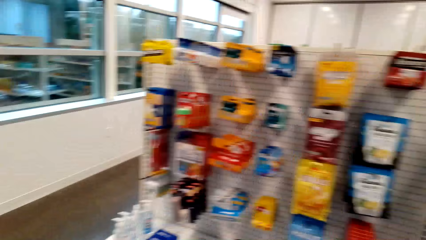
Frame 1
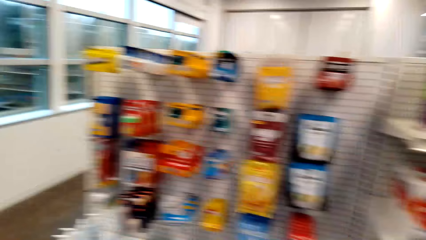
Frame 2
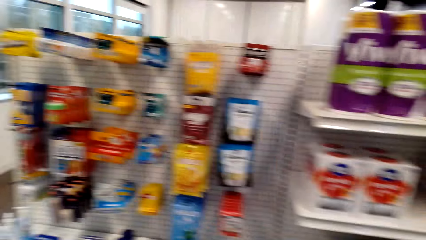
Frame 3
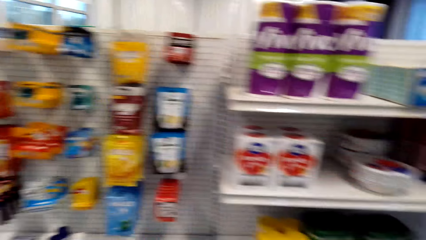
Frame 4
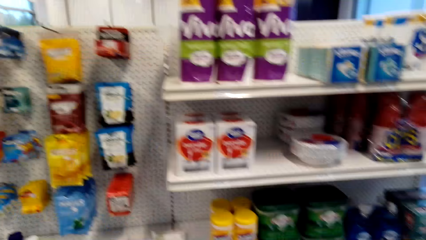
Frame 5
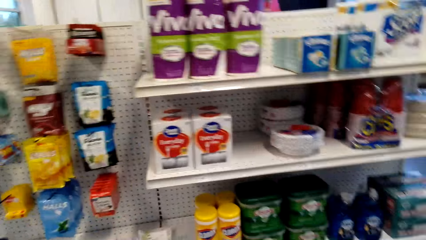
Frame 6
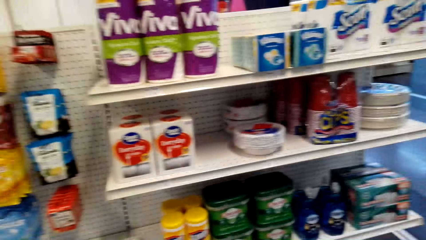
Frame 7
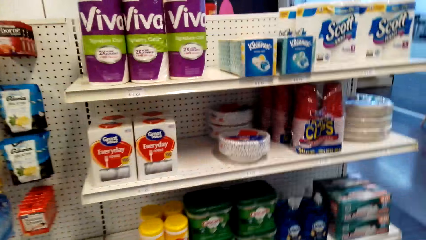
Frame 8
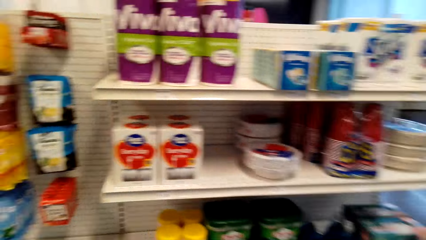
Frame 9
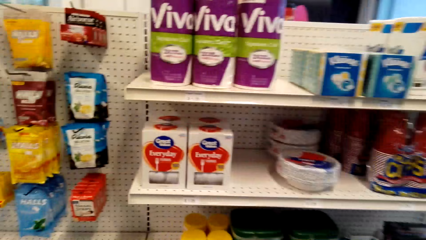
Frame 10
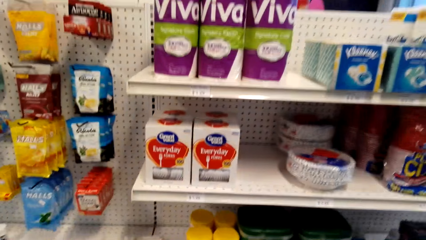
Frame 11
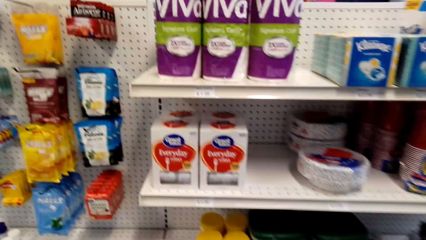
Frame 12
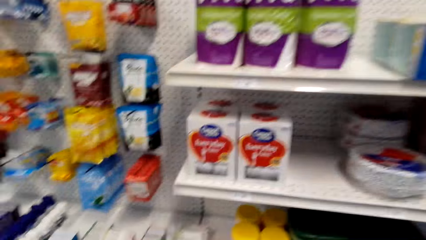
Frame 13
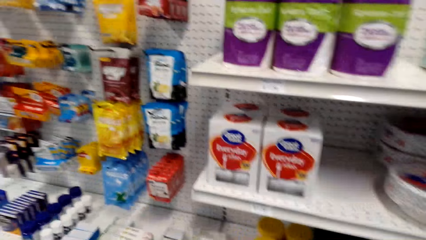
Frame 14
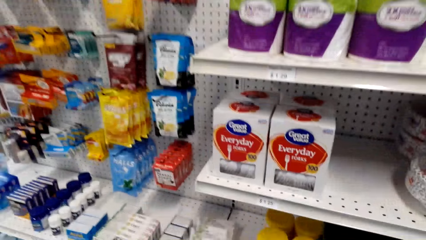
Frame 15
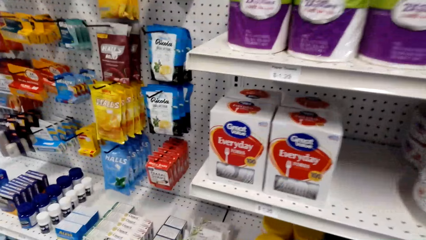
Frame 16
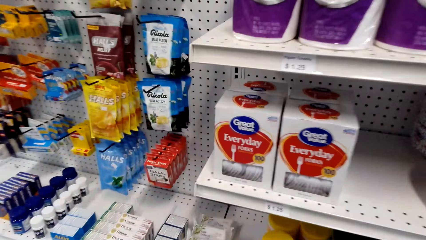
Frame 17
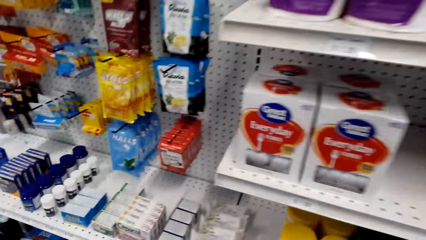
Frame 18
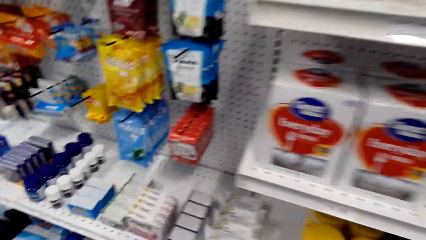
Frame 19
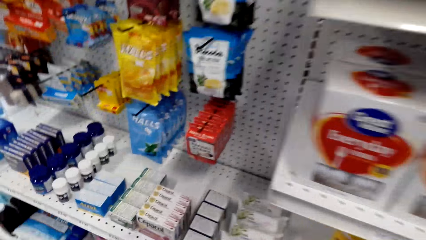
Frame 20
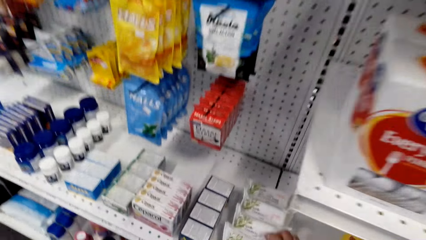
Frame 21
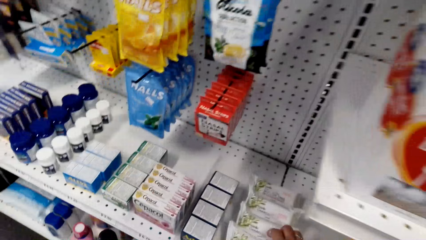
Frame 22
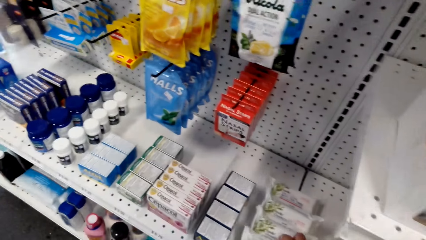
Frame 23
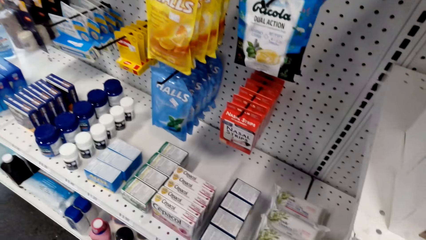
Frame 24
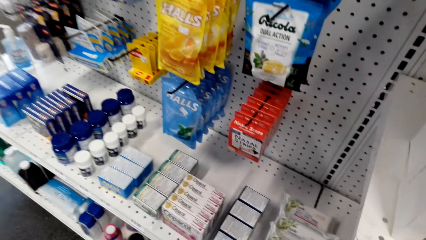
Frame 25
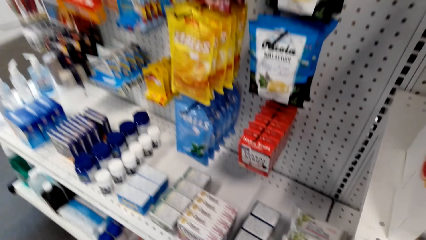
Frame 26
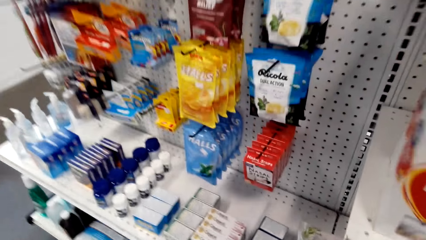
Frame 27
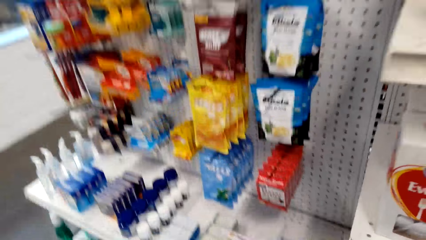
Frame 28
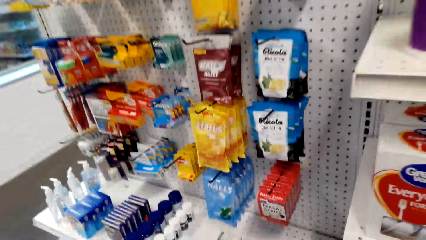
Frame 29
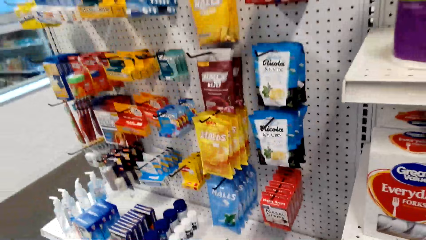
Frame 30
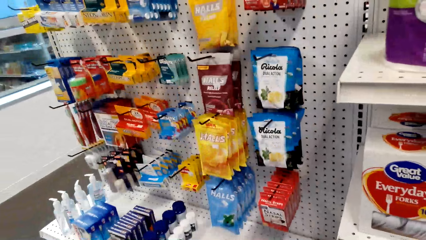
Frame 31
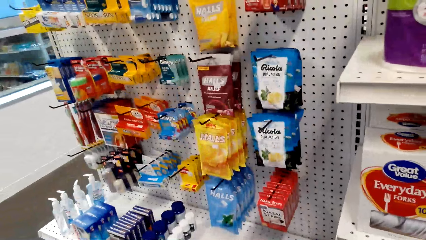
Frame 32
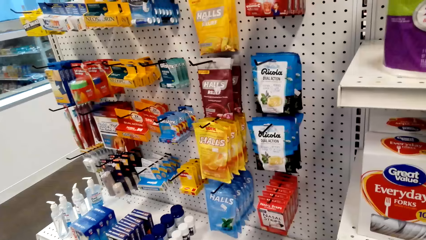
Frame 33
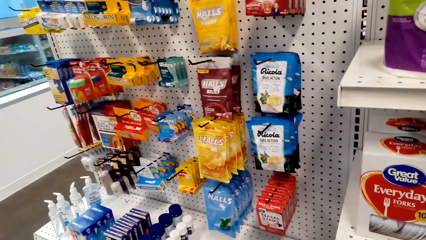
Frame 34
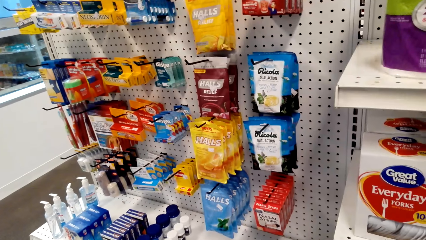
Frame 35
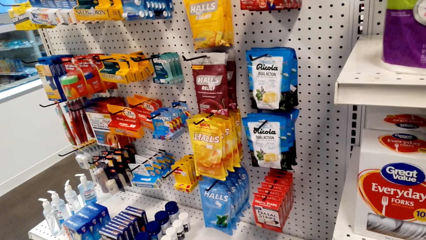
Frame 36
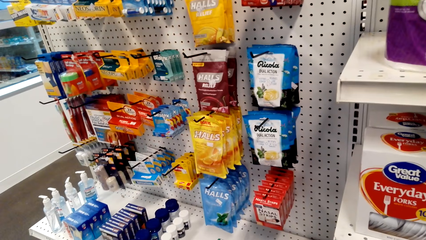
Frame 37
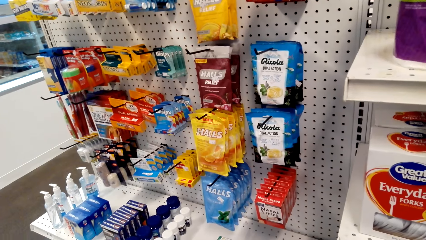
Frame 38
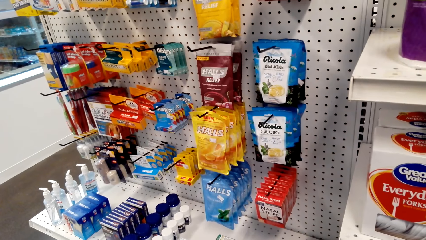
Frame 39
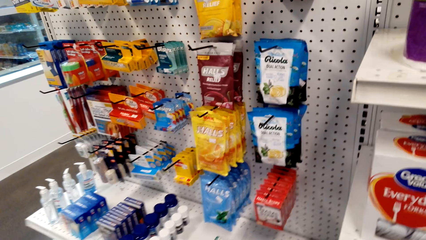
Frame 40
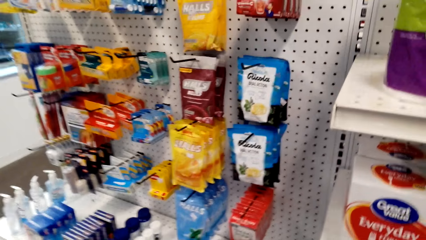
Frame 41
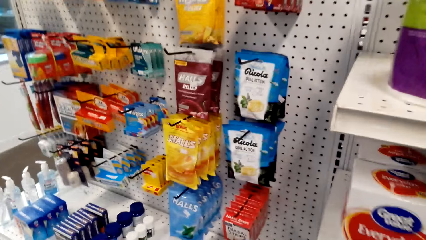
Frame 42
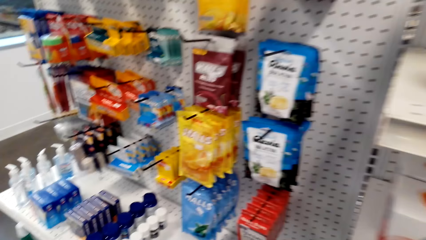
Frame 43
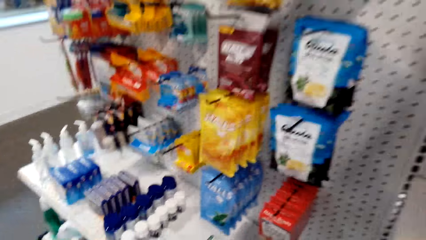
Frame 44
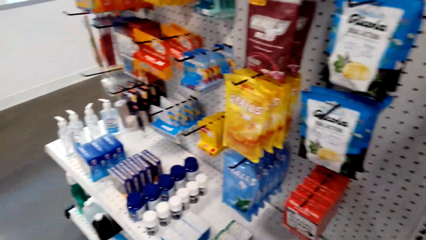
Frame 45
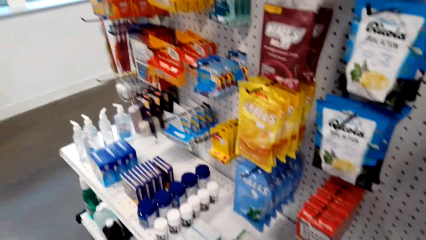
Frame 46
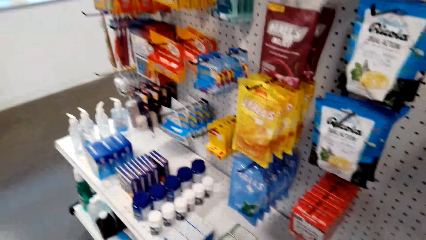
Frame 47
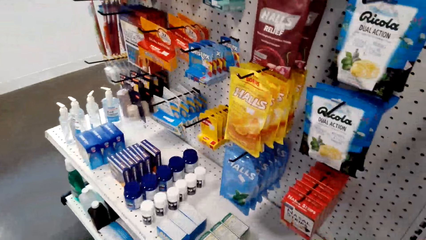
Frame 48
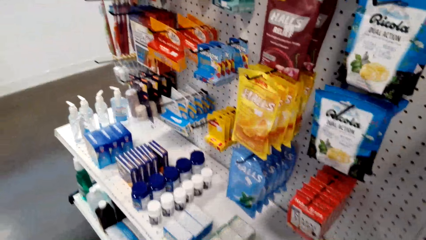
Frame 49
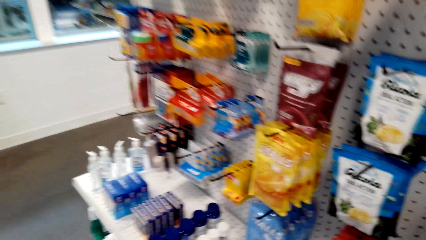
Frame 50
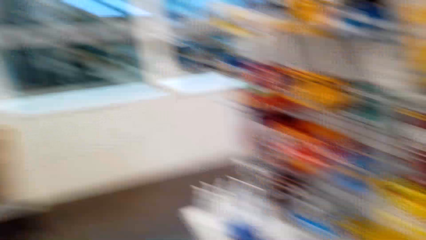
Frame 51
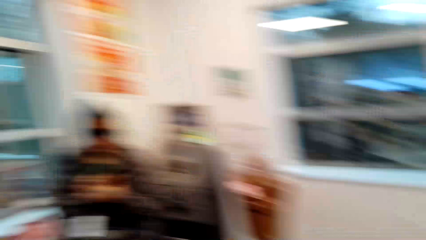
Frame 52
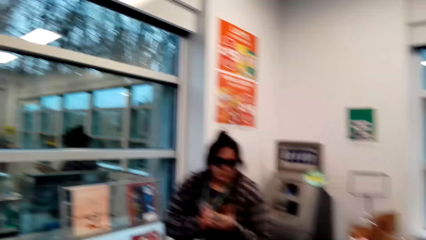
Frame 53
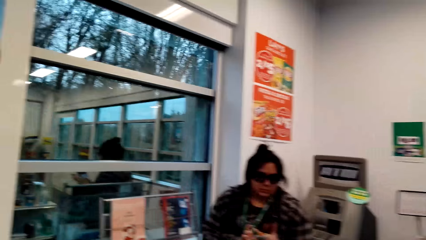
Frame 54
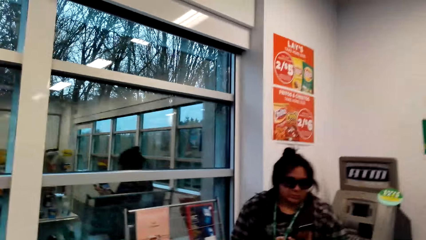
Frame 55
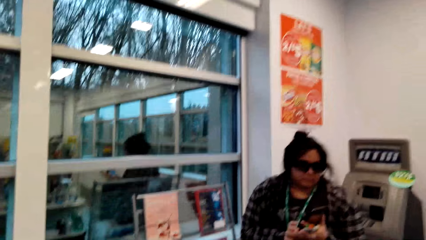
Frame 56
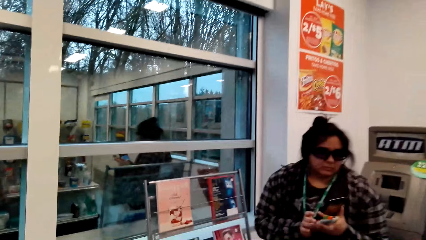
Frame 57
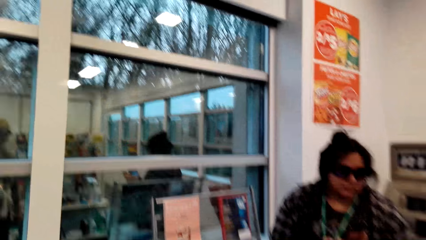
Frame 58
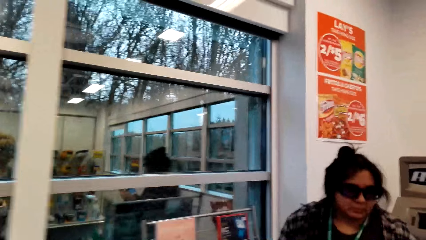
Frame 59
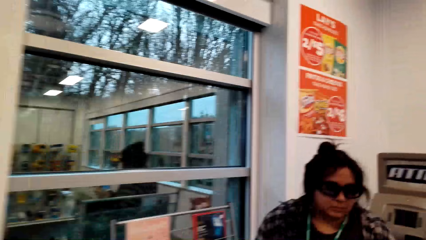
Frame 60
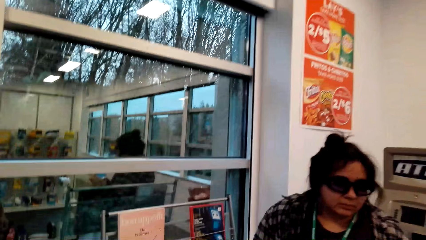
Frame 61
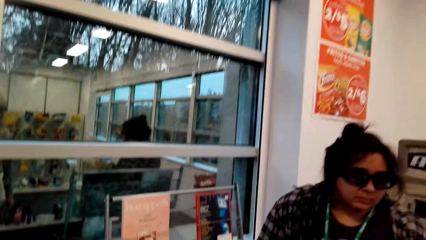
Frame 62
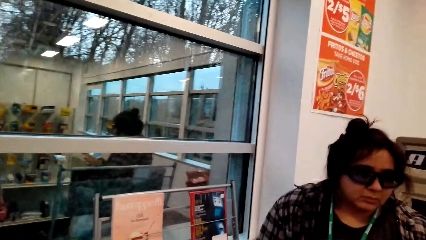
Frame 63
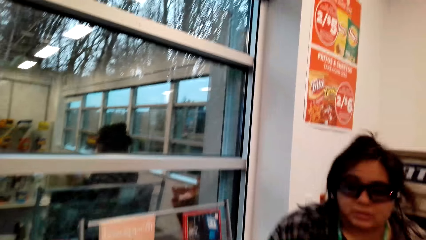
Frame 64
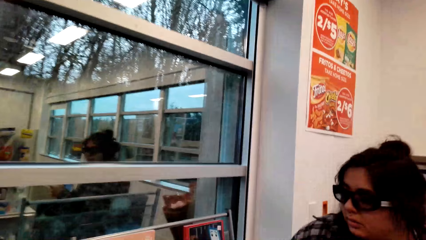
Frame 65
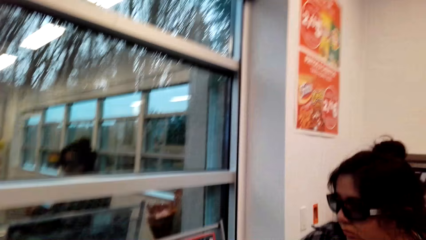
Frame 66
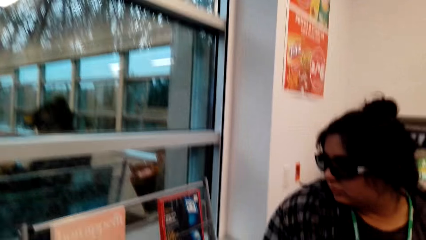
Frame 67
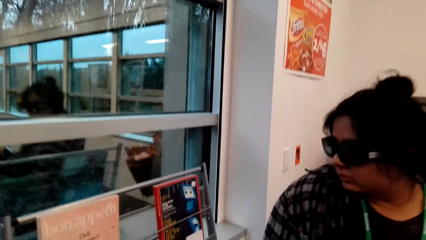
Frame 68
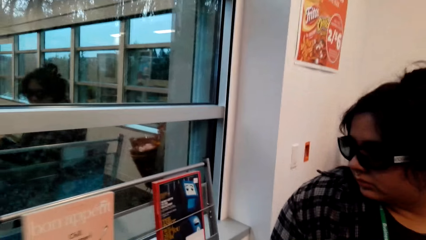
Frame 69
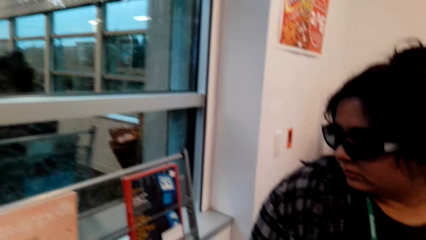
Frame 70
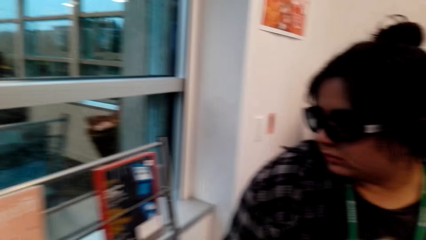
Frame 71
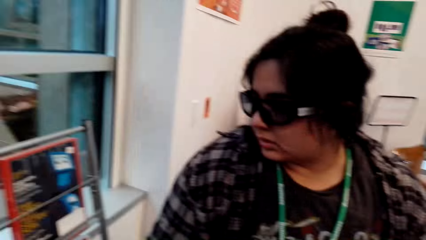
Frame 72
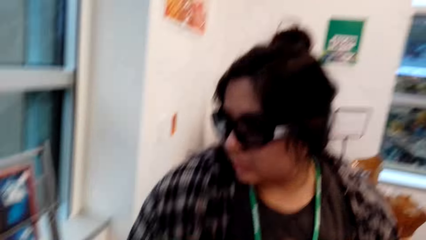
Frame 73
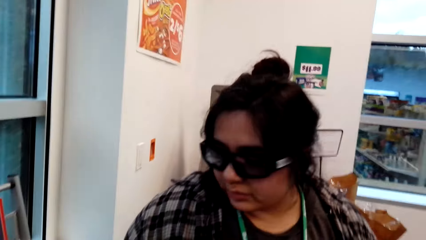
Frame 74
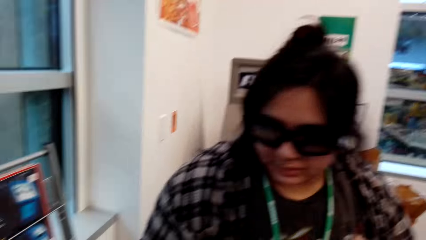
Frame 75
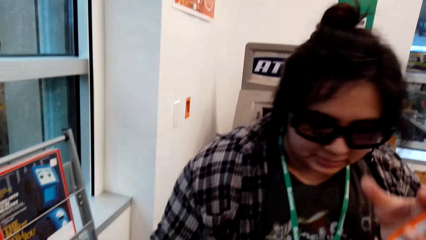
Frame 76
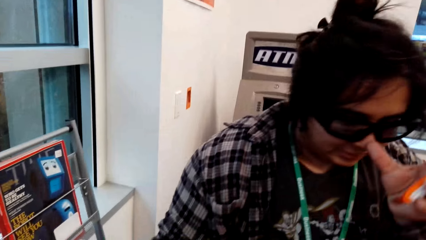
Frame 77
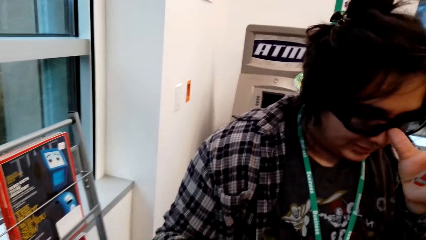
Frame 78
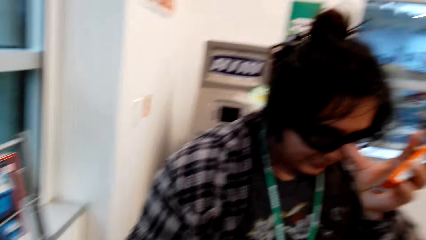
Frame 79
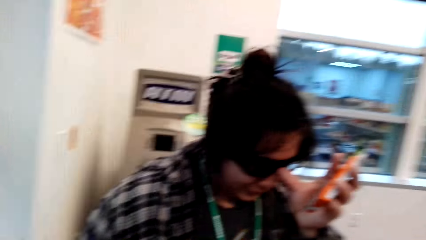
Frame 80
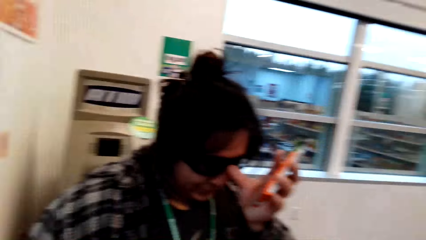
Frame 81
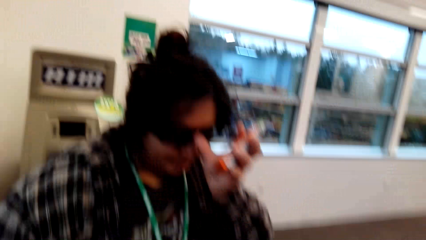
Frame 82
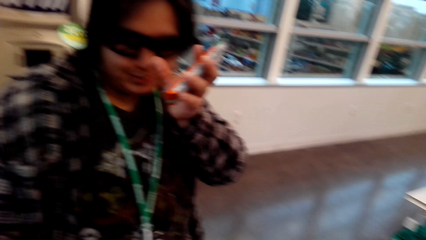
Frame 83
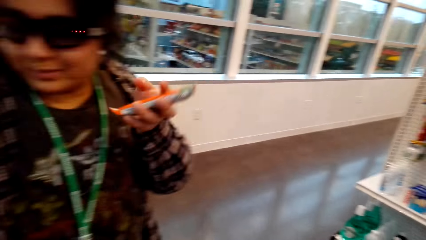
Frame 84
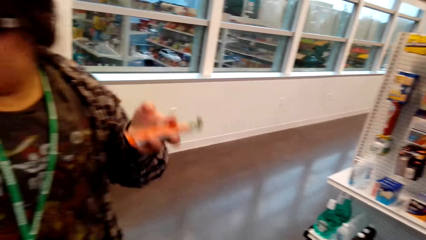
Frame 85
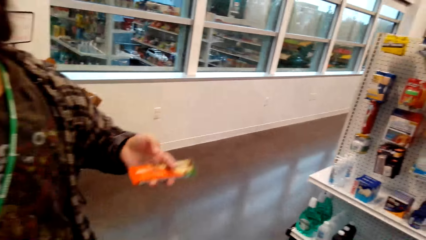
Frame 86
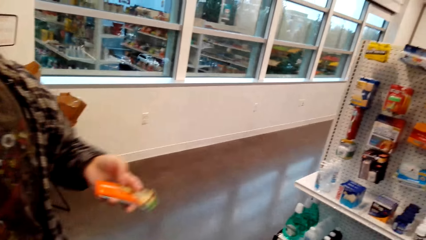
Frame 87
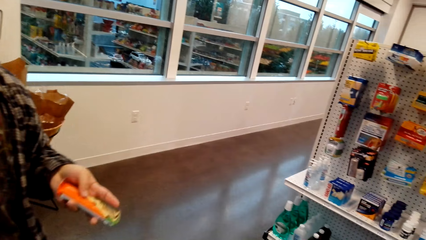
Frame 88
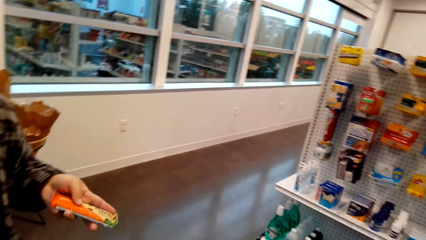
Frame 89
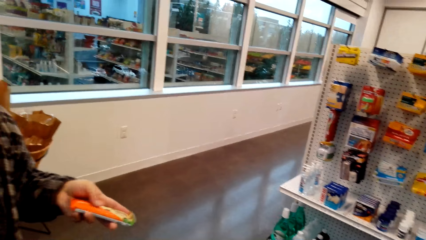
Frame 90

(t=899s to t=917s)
A lady stands beside the room wall. The camera wearer walks towards the lady in the room and stands beside the lady. The lady wipes her face with her hand with a pack.
